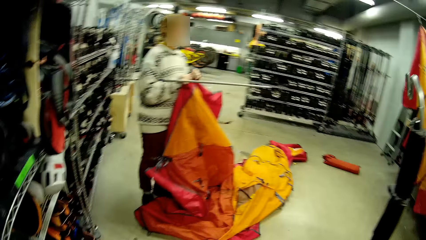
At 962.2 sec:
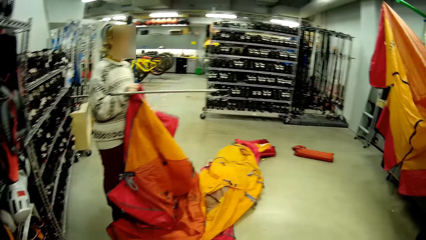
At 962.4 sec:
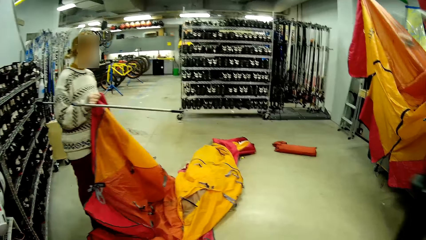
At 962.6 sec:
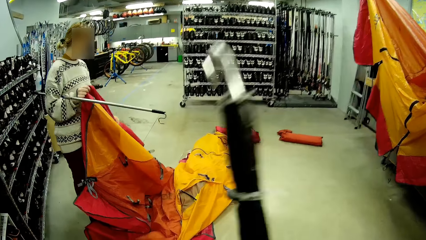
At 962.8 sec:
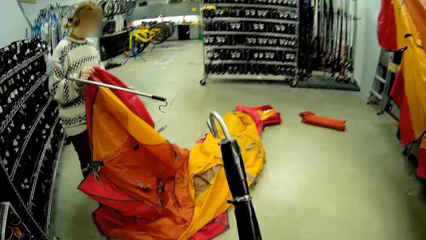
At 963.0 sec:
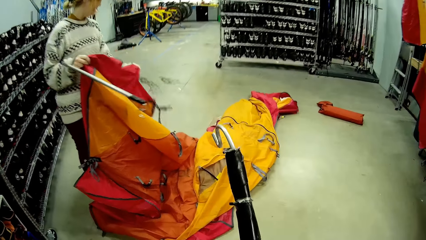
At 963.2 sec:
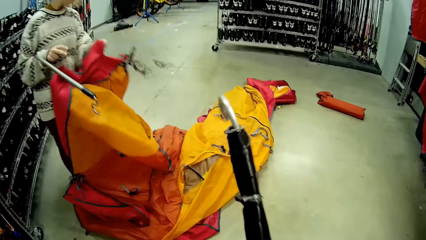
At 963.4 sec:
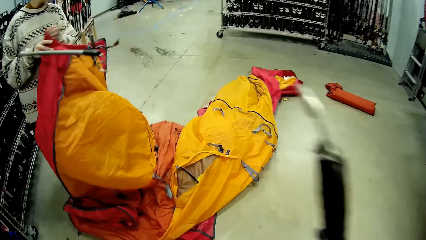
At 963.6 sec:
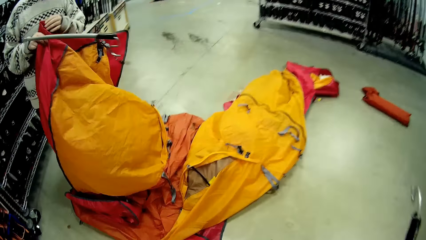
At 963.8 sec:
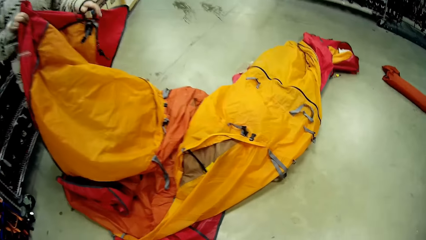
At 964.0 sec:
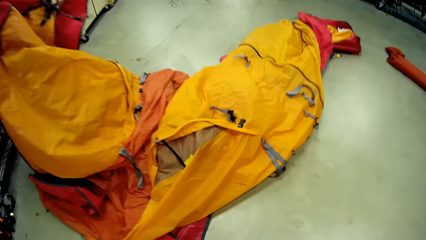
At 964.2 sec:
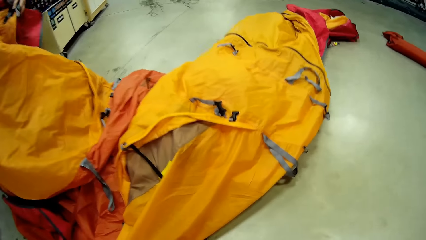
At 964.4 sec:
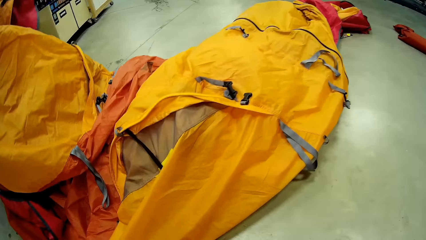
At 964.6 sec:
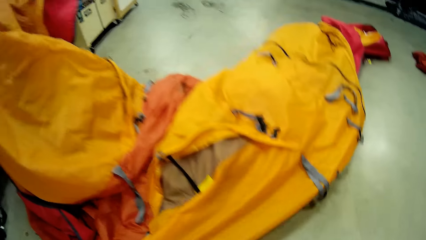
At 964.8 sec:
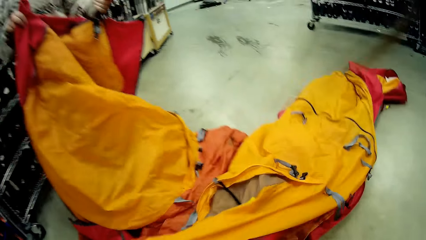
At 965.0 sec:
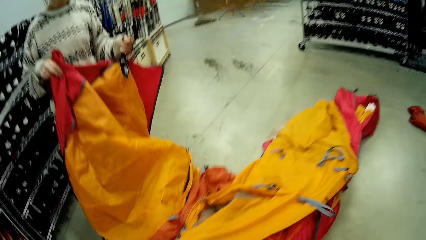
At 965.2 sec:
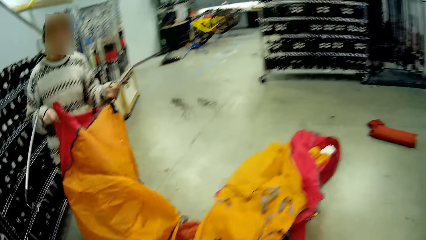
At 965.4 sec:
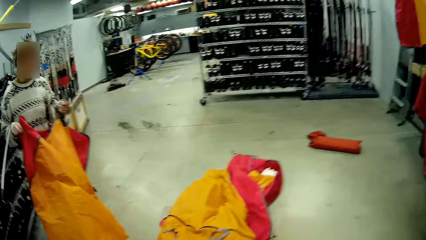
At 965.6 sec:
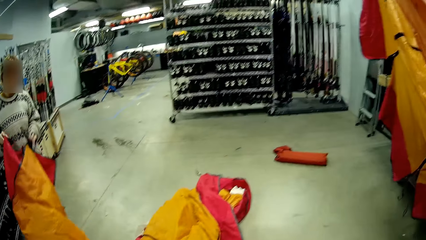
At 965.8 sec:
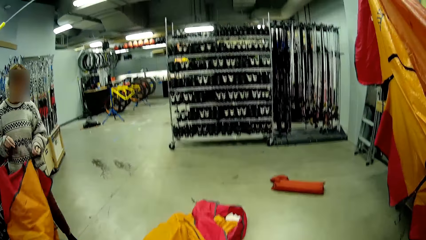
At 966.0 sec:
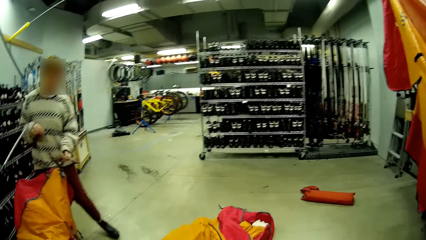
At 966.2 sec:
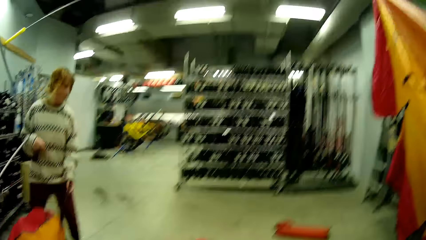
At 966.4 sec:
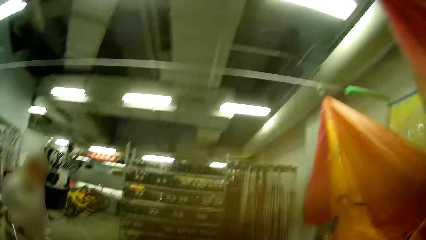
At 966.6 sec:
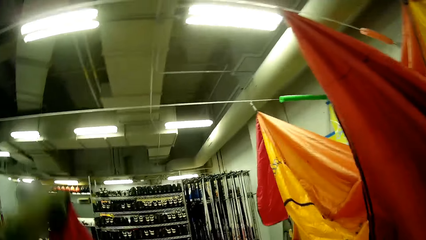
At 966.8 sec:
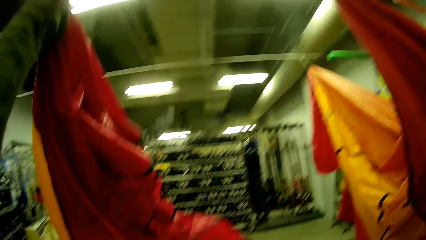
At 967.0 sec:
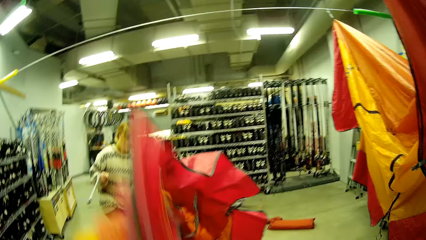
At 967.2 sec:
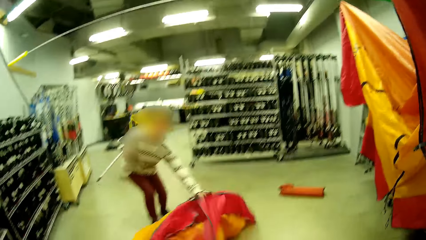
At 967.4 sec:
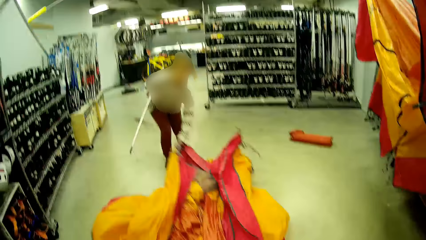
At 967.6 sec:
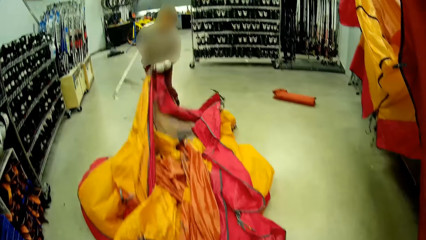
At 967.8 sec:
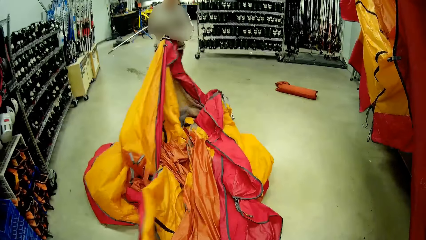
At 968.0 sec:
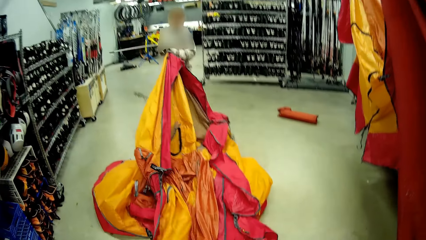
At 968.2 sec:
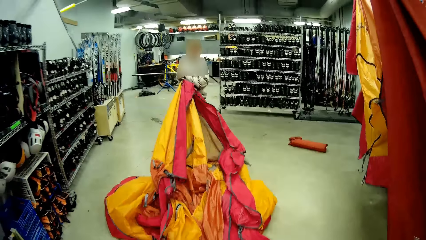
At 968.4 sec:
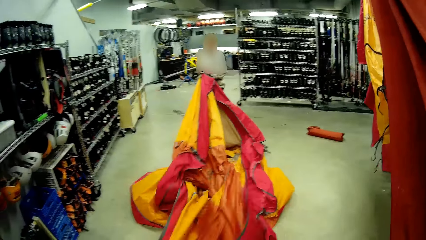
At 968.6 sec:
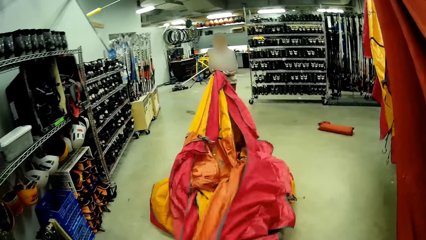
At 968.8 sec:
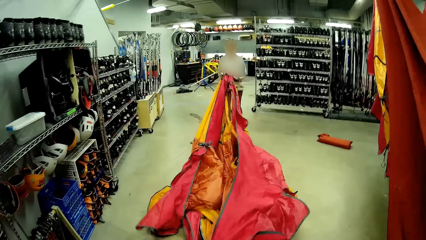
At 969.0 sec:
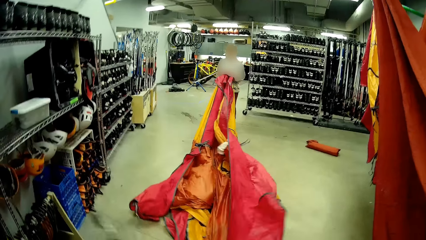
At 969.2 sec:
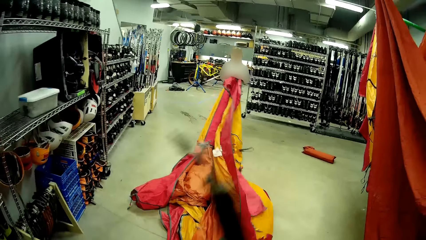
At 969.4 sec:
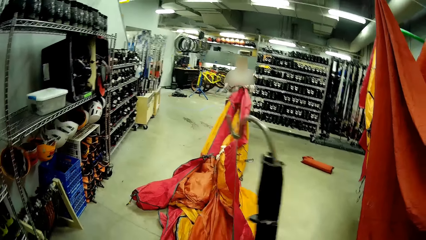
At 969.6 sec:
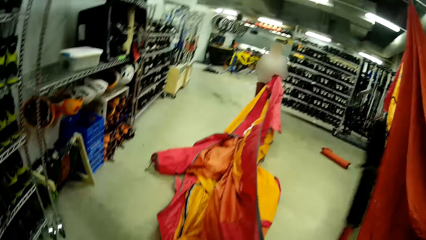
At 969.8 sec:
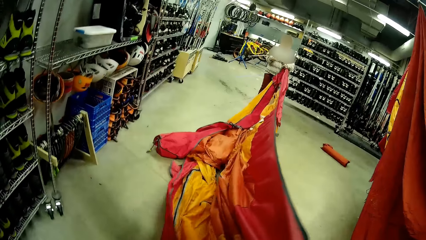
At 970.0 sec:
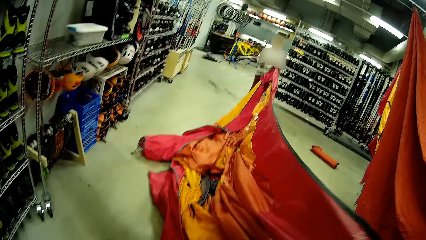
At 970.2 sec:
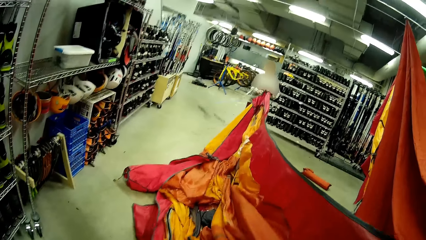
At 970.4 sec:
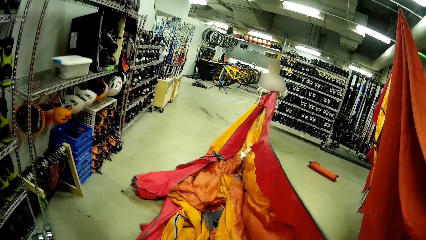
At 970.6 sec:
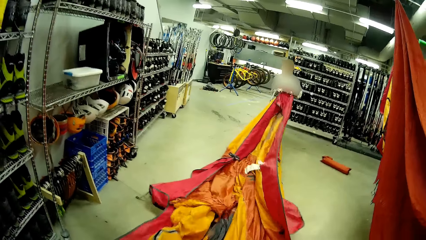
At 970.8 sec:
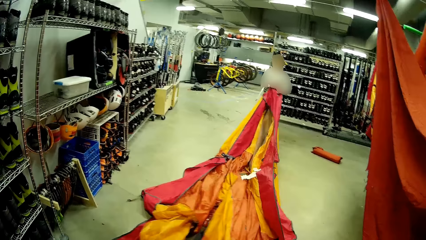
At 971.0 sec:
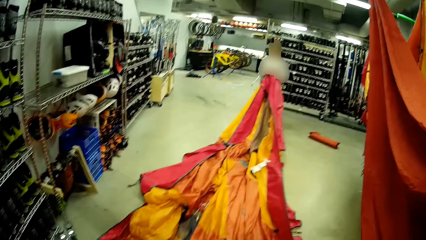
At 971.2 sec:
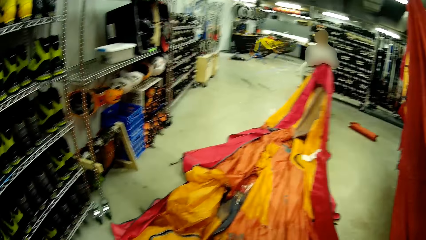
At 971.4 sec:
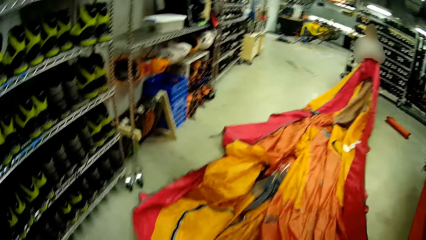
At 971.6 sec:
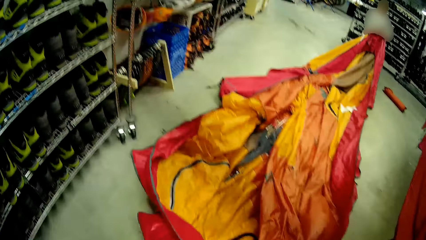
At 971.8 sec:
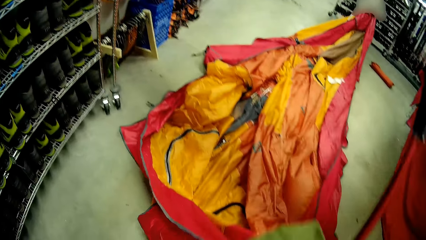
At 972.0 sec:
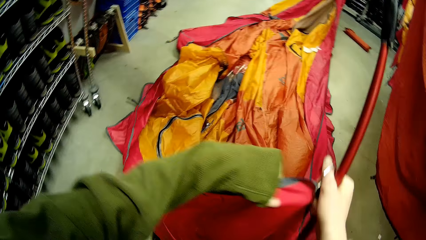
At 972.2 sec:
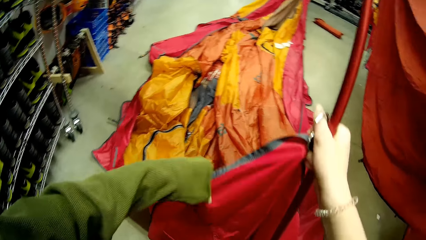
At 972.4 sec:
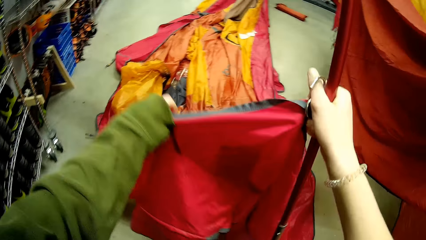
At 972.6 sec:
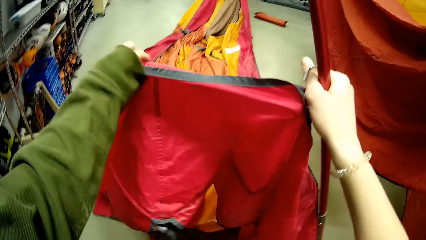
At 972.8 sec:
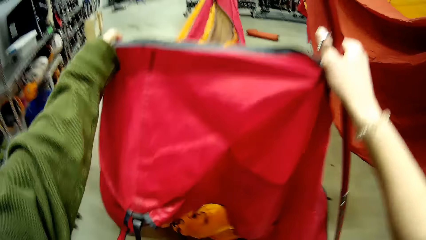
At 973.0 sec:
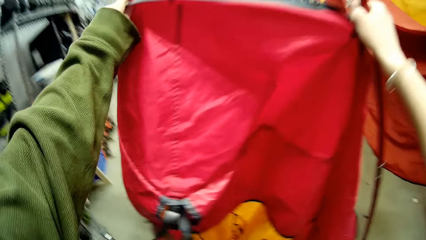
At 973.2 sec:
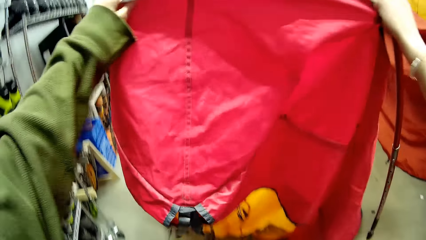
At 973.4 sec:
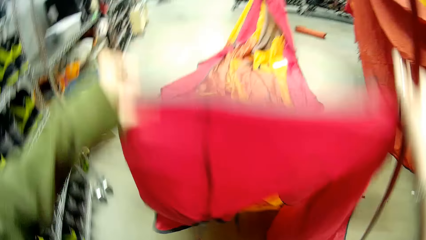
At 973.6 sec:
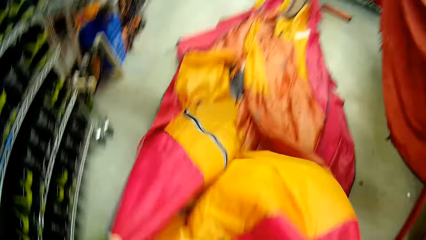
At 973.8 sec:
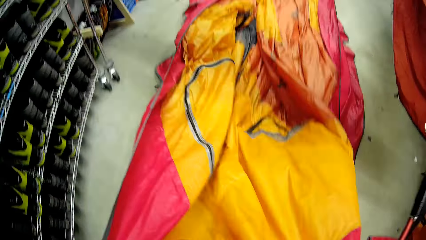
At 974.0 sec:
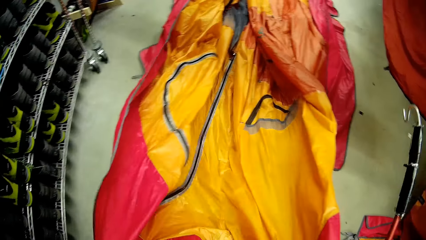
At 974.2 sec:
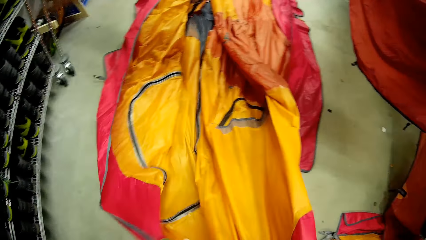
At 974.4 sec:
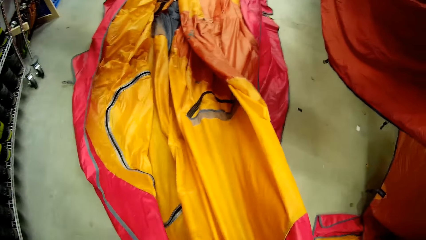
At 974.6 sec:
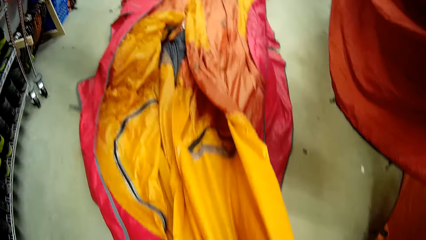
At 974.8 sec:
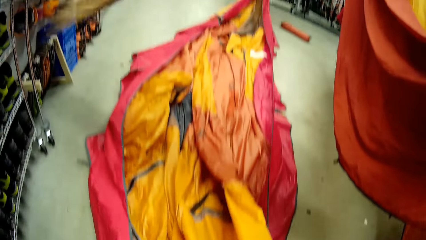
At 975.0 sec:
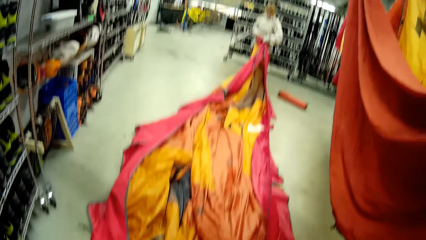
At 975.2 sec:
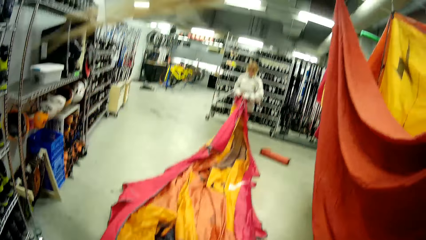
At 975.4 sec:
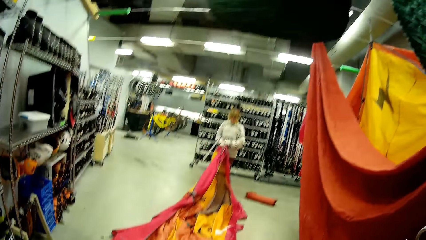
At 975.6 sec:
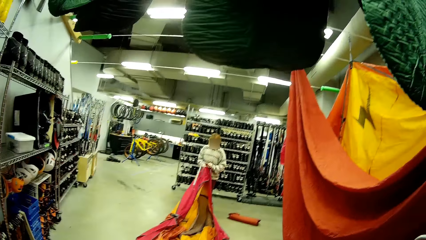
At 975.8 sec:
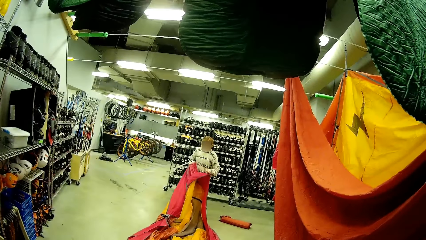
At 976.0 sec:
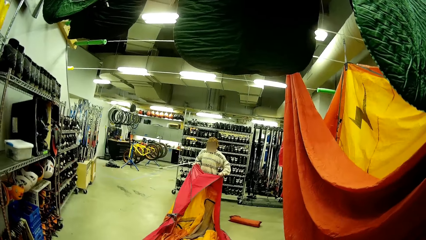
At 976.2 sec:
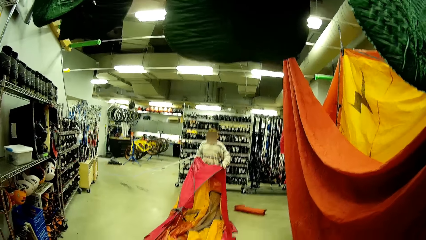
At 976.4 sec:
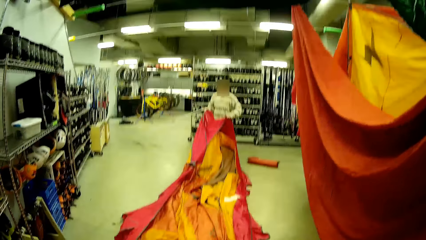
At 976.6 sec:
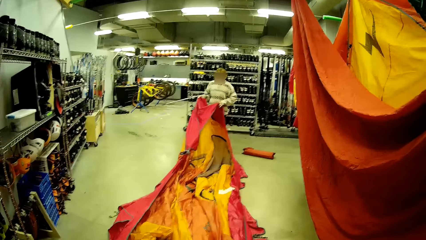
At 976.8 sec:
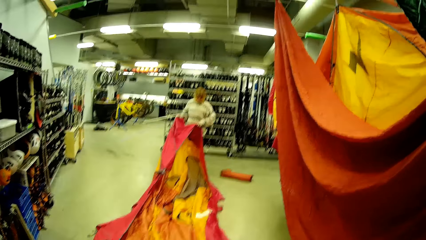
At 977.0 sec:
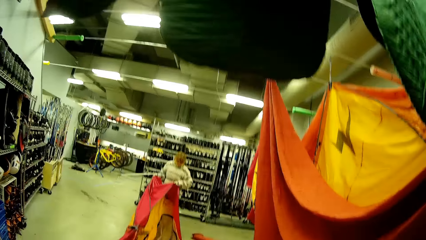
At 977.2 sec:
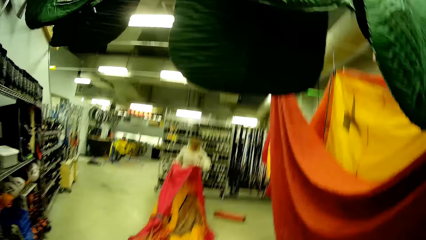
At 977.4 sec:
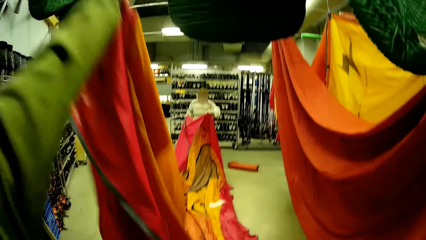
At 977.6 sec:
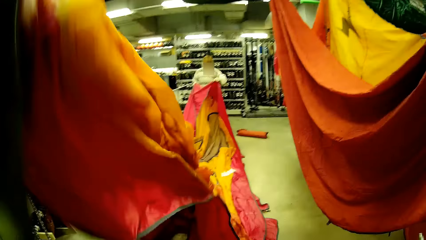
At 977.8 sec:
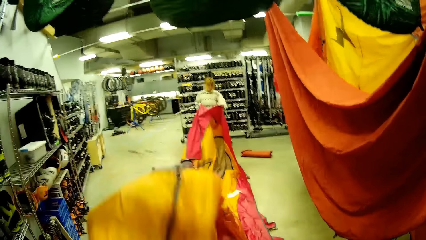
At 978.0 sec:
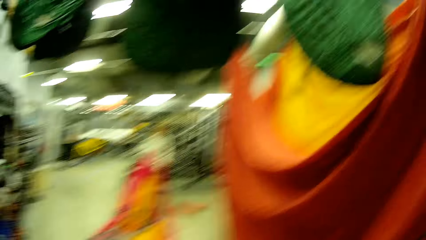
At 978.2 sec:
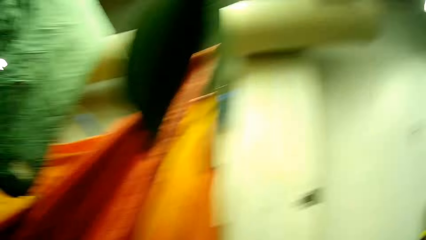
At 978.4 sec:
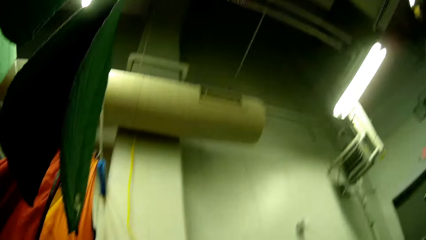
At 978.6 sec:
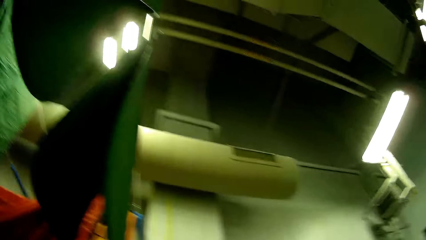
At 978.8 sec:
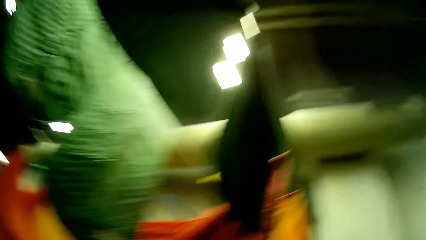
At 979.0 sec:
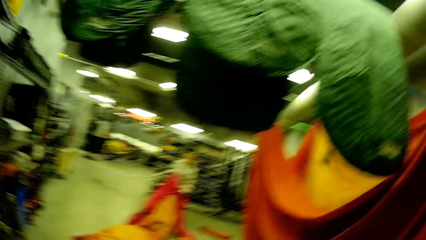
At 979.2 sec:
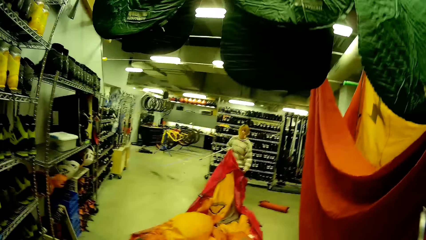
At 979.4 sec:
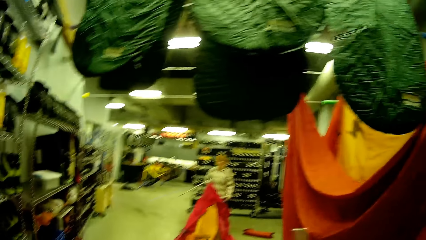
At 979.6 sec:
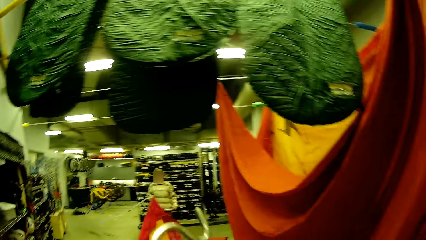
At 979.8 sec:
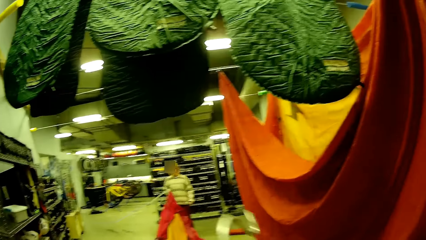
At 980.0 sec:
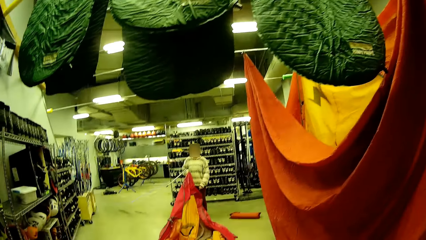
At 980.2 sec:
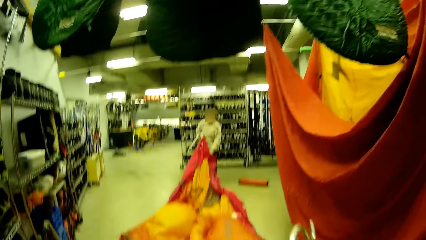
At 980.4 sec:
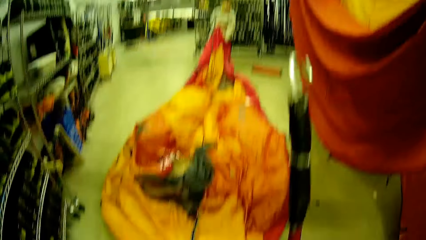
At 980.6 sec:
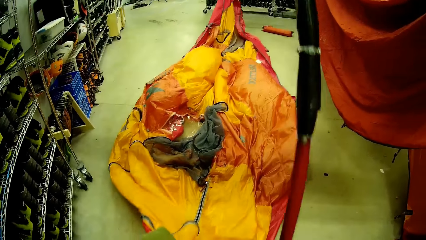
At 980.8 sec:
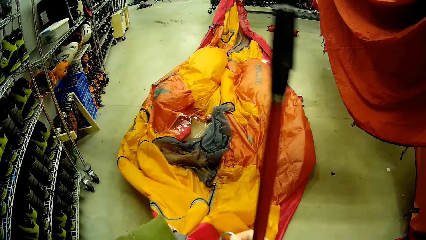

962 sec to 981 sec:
The camera wearer dialogues to a person. The person holds the tent and stretches the tent. The camera wearer pulls the tent. They straighten the fabric with the hooked metal. They look around. They pull the tent. The person stretches the tent.
